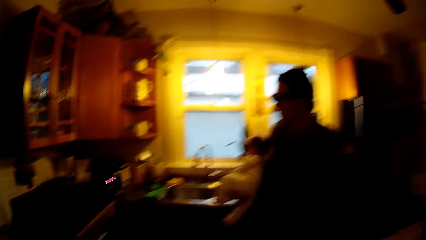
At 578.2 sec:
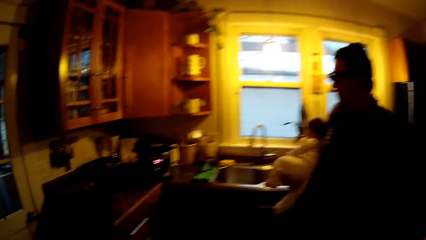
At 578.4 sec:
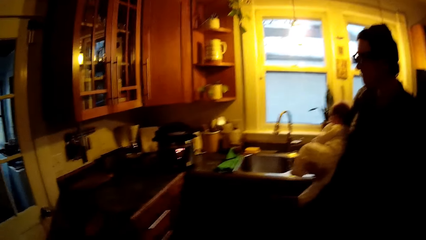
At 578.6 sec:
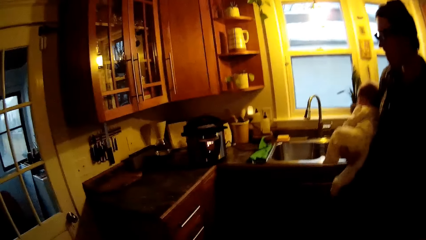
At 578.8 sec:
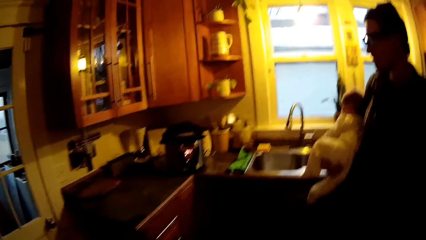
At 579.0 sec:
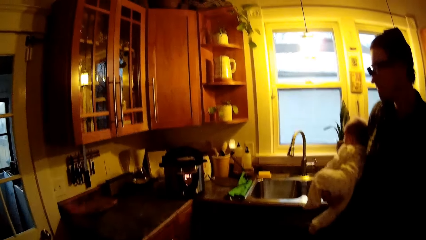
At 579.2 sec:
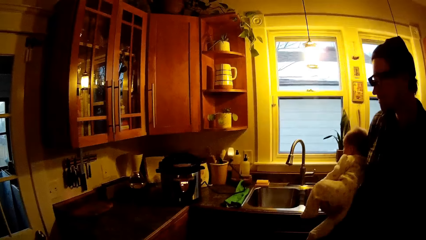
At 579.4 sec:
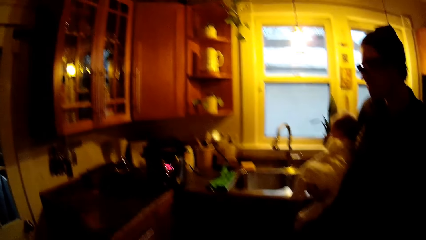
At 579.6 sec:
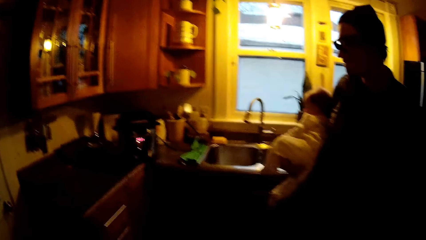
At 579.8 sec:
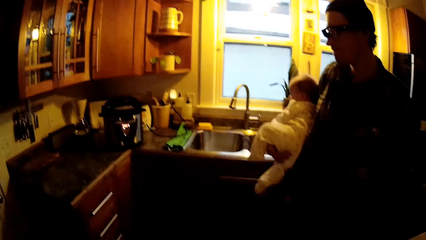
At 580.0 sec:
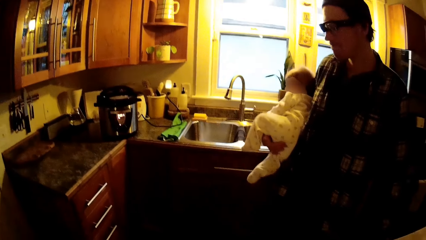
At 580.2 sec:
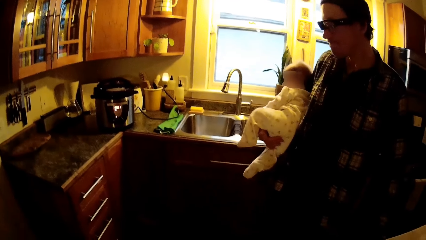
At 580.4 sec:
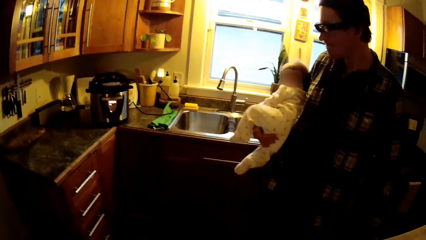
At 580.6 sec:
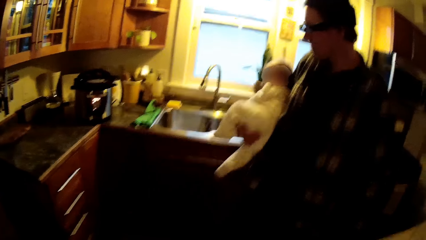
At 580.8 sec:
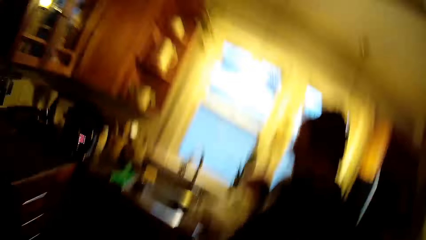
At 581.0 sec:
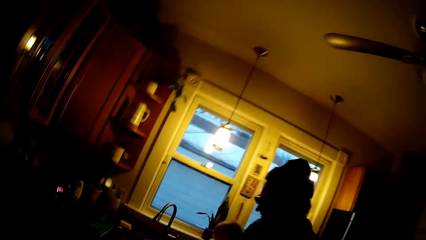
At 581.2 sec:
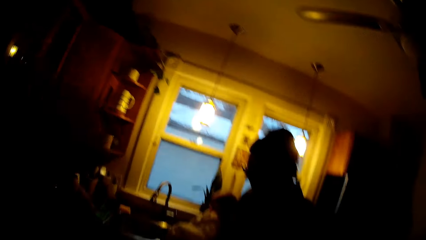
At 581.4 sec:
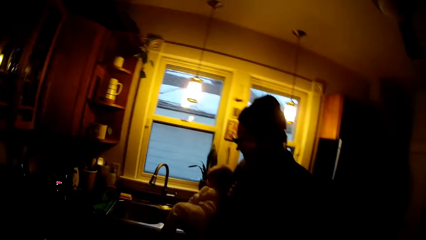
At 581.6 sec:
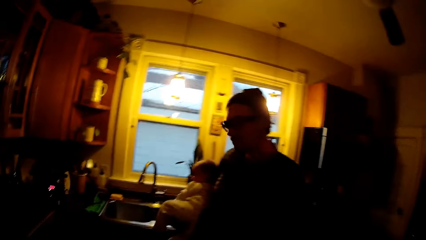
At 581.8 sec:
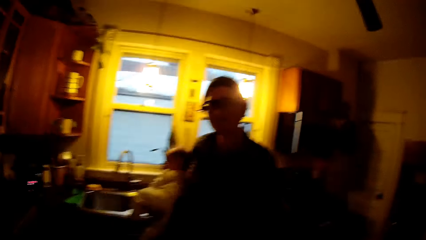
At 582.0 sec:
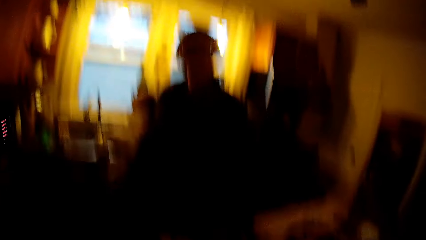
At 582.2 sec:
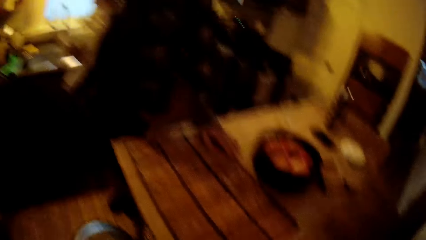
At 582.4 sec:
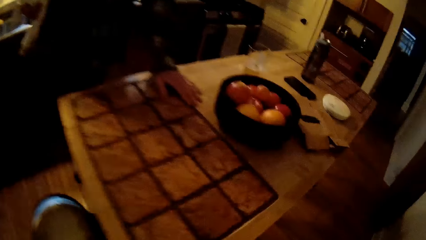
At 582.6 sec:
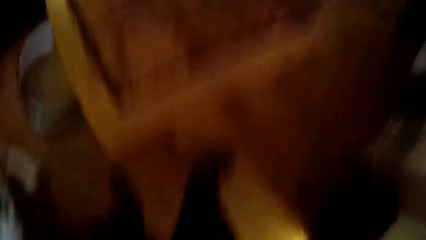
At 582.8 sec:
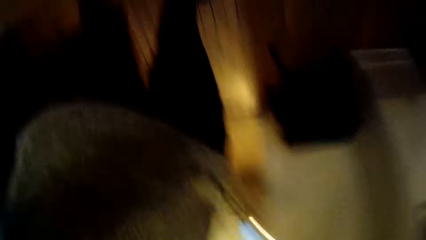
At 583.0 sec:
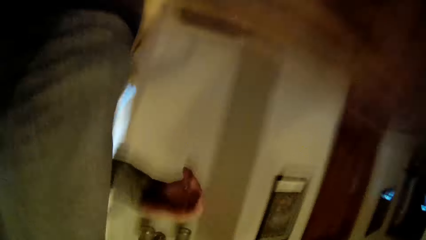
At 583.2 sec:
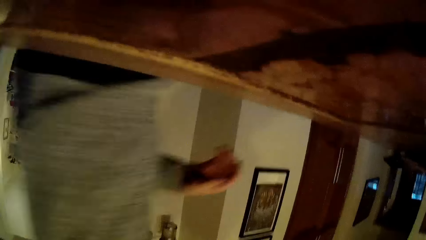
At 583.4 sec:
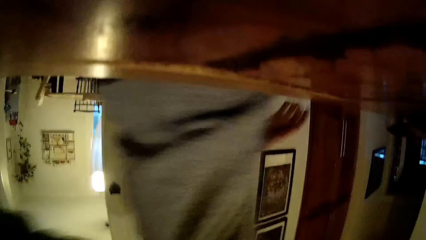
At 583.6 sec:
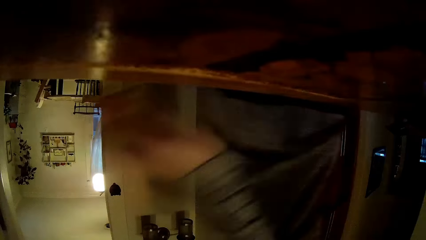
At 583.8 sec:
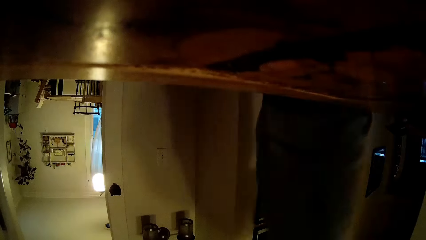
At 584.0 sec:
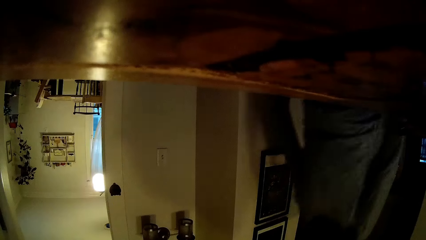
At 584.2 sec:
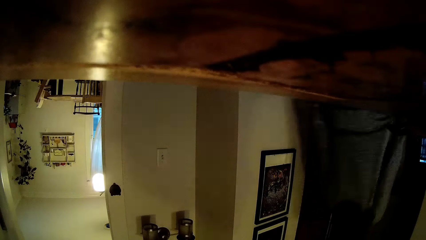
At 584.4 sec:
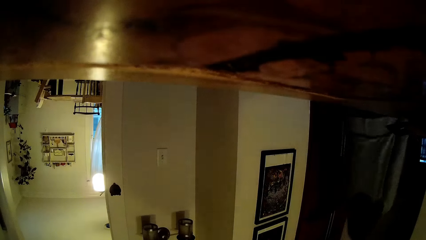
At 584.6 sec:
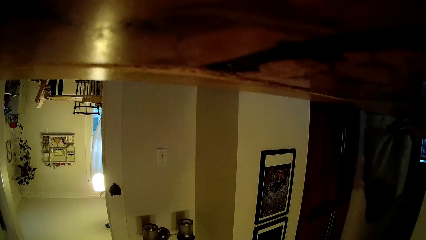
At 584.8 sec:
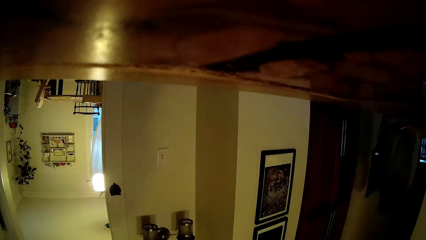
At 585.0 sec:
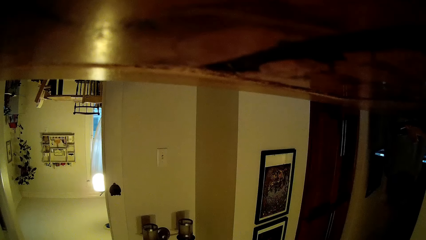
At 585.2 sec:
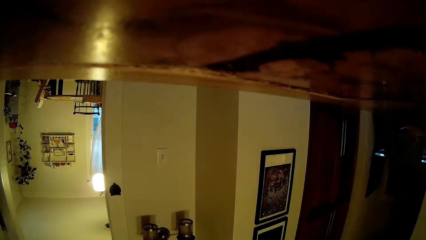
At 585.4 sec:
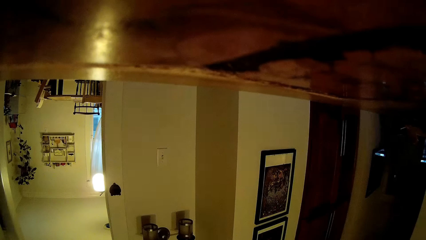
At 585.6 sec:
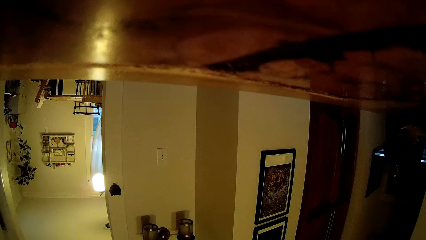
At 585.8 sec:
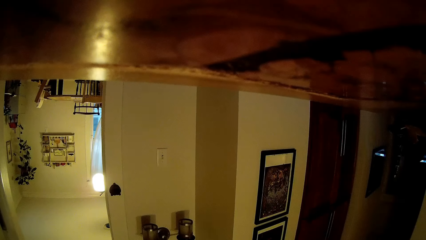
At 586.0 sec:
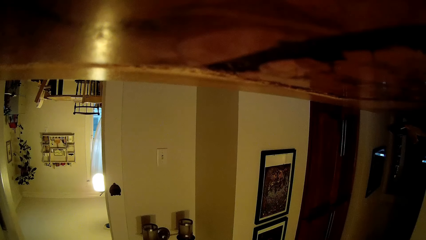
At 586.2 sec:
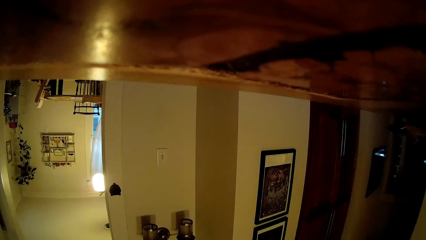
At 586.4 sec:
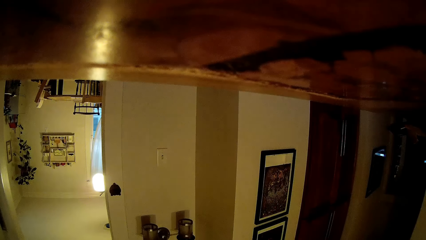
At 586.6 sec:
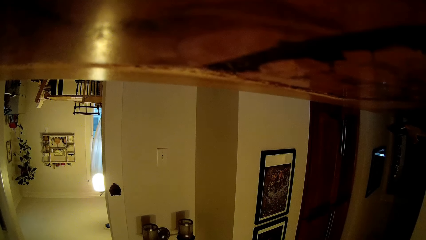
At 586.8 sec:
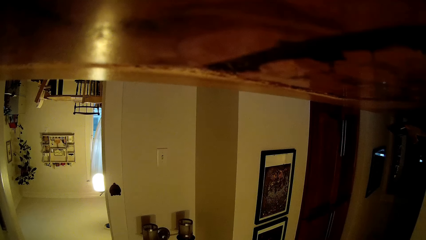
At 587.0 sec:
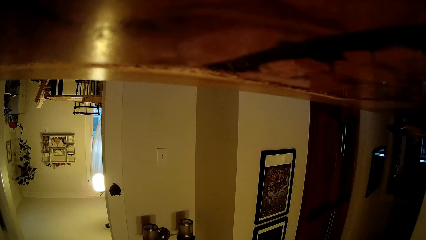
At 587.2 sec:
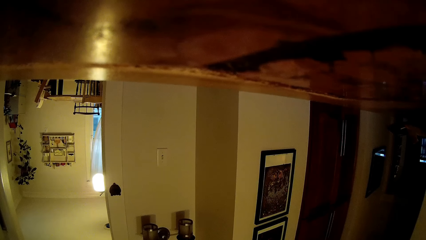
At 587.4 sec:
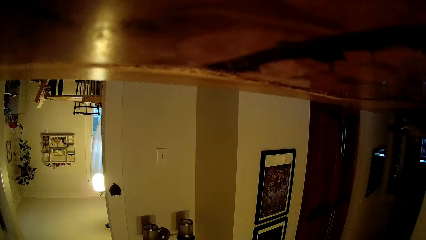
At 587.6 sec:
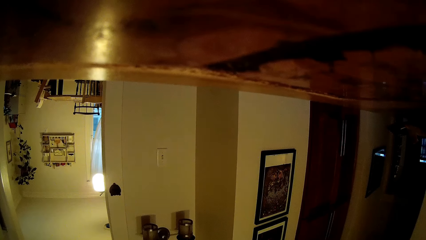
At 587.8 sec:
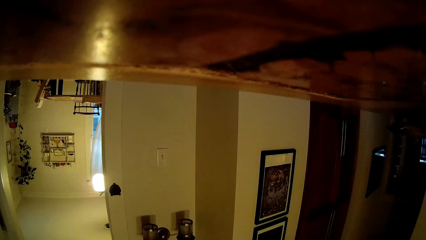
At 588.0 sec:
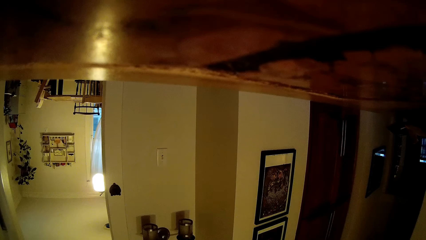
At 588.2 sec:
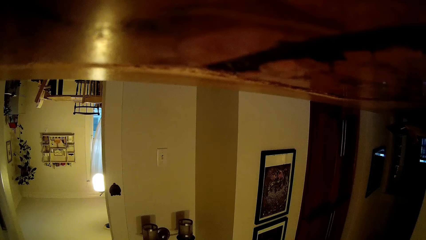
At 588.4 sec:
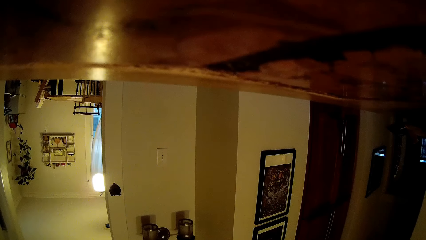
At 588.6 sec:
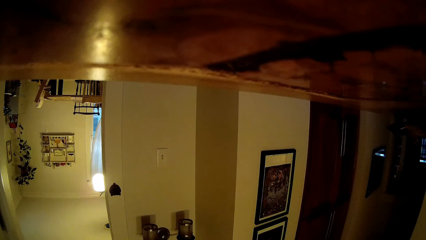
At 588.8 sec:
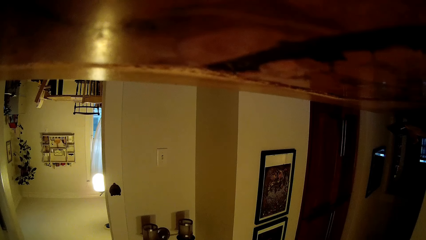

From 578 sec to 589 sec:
The camera wearer walks in the kitchen. She speaks to a man. She takes off her camera with her left hand. She drops her camera in her left hand on a countertop in the kitchen.

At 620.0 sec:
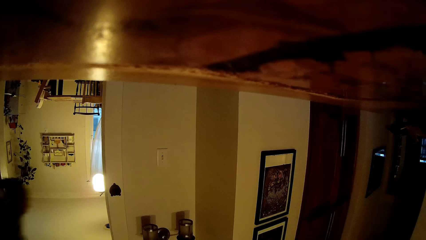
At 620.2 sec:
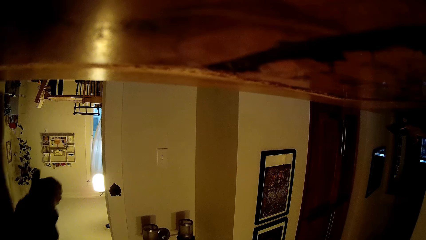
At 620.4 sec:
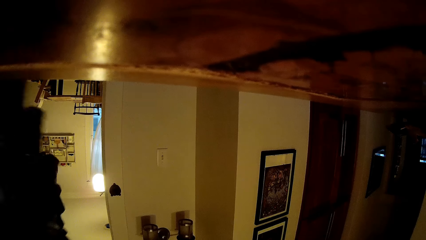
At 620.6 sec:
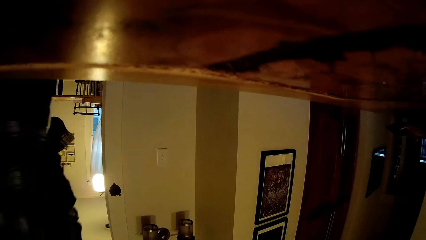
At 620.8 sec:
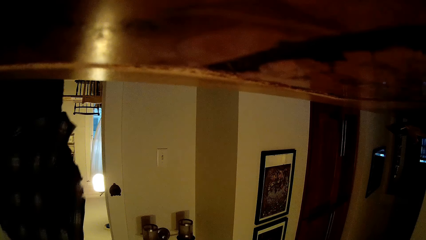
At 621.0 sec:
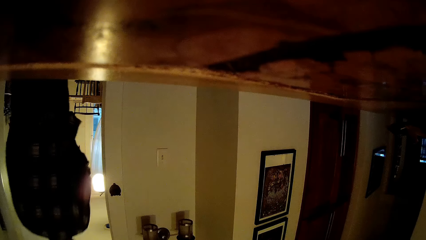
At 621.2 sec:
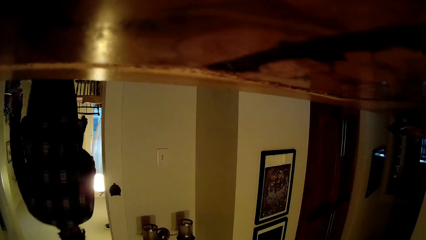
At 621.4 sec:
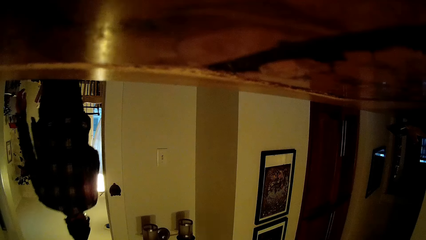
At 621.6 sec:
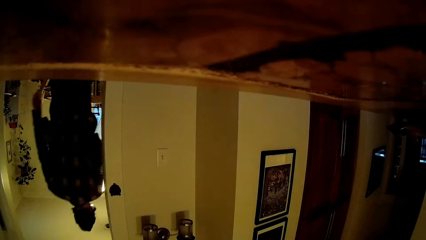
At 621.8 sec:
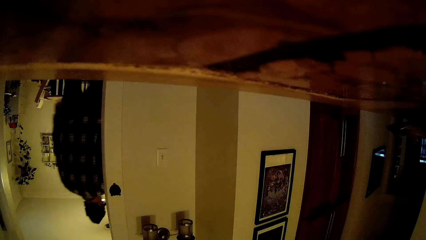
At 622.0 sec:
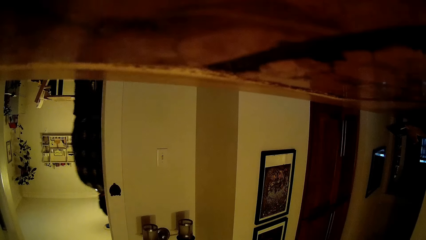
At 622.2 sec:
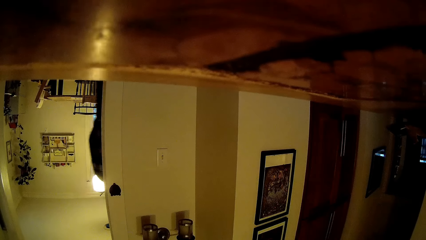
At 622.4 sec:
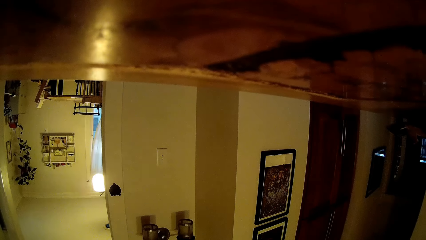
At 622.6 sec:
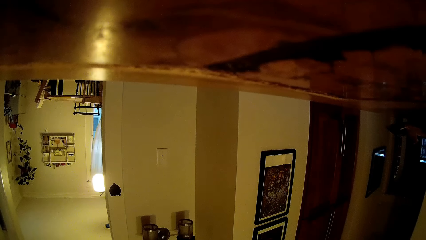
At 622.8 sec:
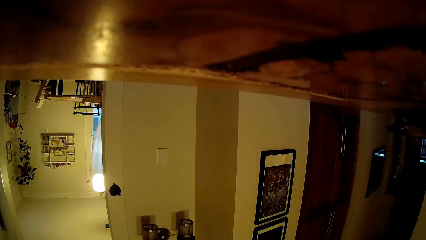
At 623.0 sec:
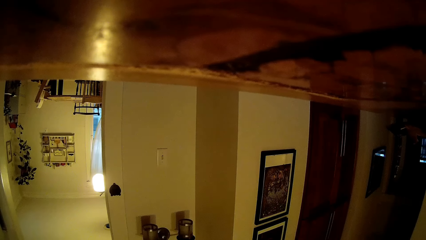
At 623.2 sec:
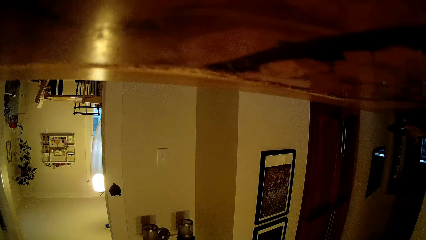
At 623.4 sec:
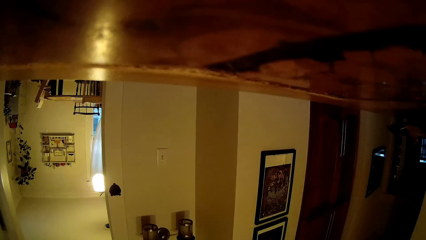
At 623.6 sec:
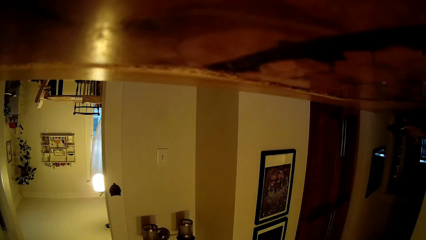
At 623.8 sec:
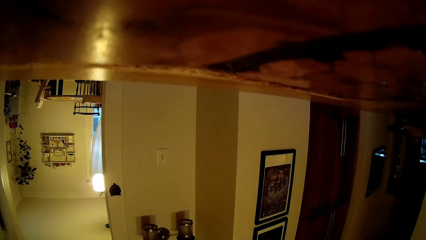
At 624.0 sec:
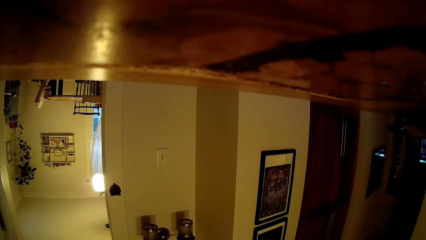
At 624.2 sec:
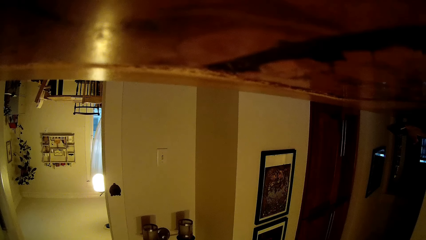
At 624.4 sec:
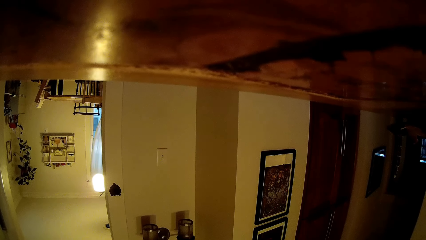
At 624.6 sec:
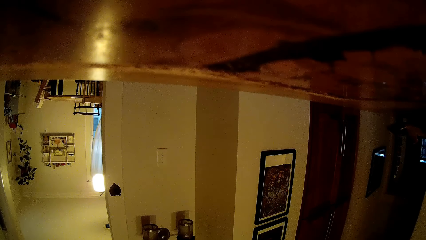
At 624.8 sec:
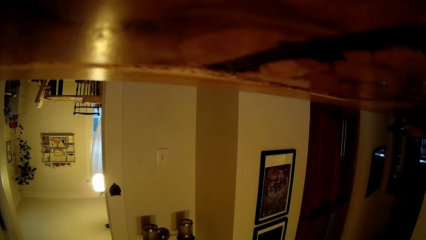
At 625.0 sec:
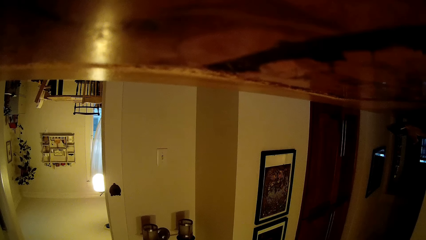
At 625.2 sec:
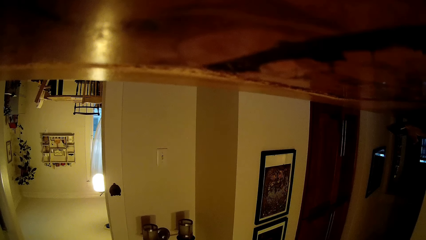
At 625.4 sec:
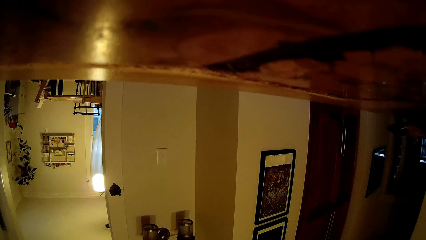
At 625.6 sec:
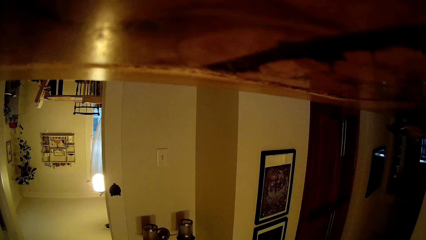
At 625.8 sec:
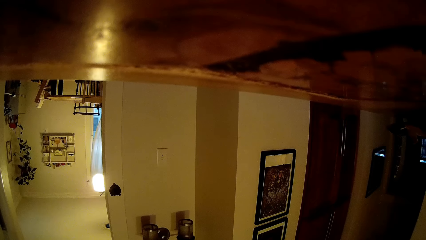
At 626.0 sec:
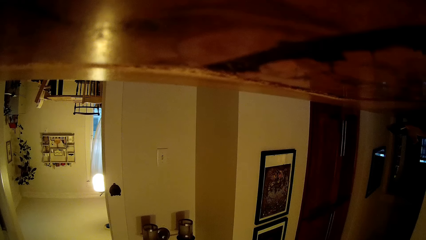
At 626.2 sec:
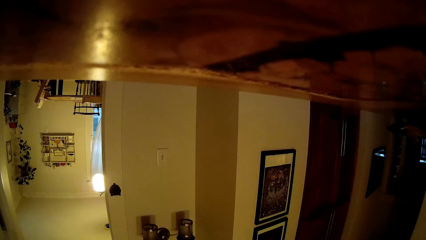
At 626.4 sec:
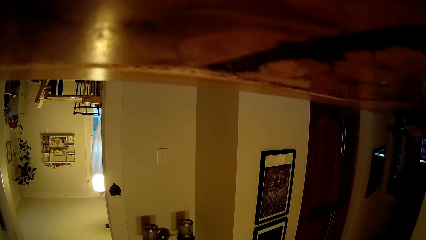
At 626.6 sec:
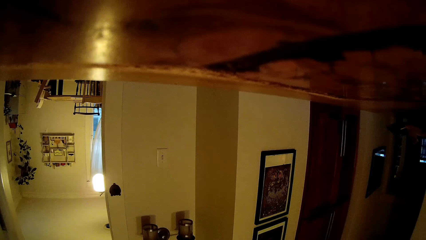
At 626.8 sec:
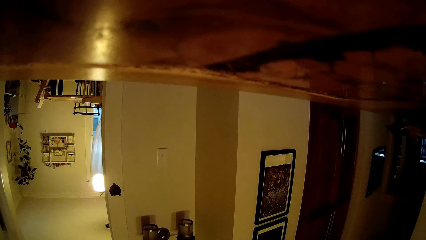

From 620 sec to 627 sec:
A person walks in the room.
